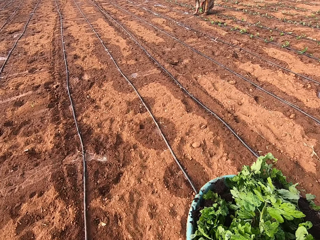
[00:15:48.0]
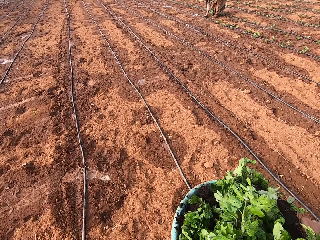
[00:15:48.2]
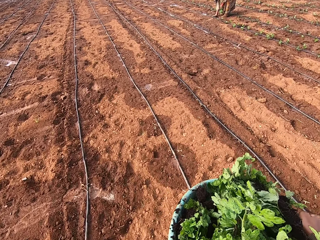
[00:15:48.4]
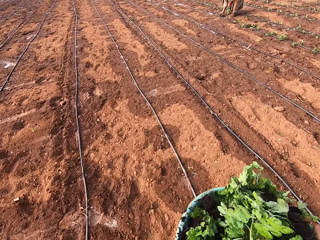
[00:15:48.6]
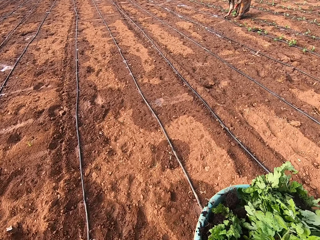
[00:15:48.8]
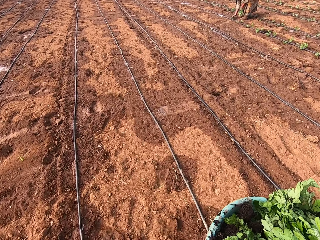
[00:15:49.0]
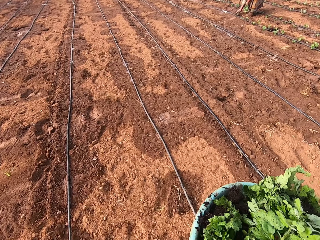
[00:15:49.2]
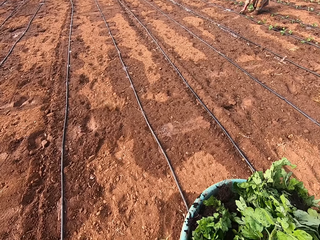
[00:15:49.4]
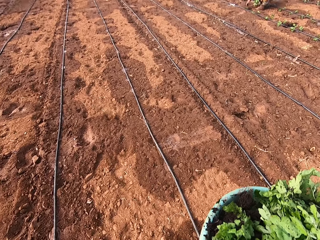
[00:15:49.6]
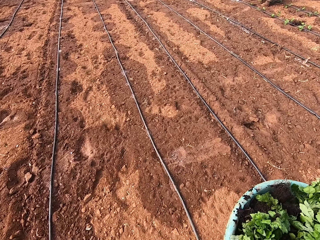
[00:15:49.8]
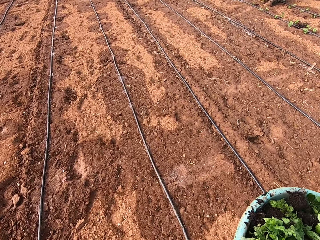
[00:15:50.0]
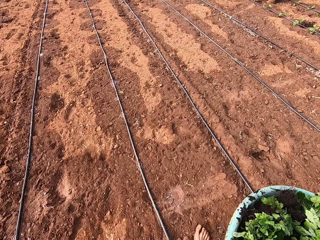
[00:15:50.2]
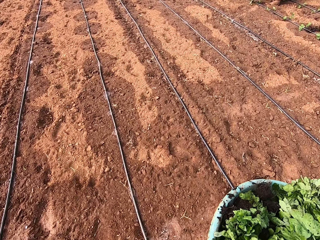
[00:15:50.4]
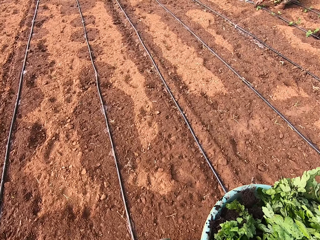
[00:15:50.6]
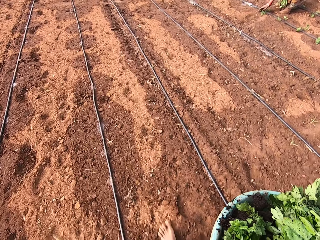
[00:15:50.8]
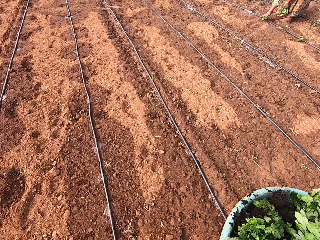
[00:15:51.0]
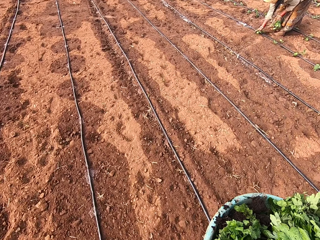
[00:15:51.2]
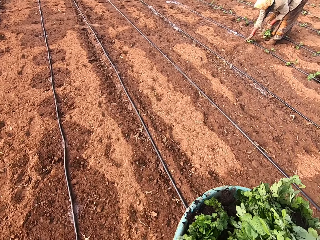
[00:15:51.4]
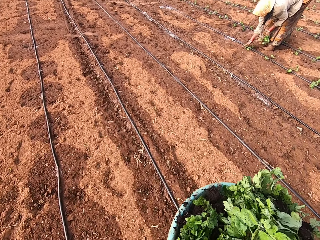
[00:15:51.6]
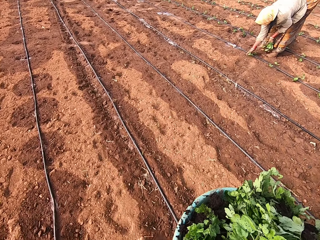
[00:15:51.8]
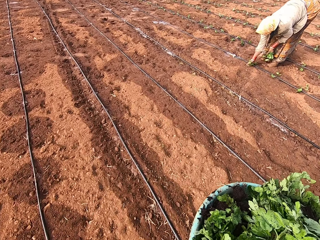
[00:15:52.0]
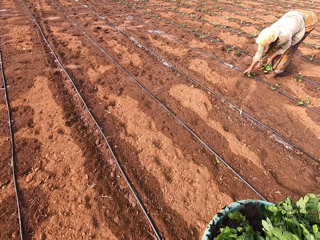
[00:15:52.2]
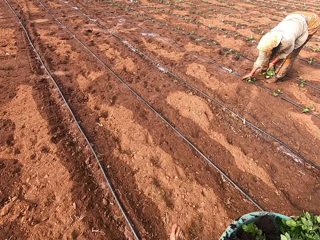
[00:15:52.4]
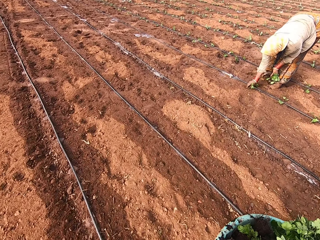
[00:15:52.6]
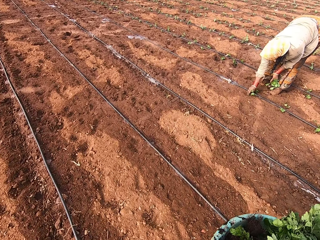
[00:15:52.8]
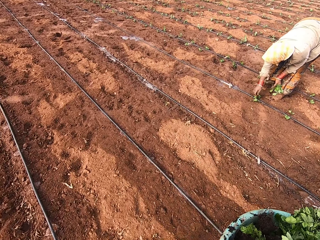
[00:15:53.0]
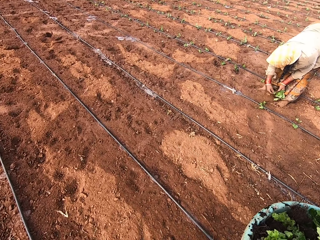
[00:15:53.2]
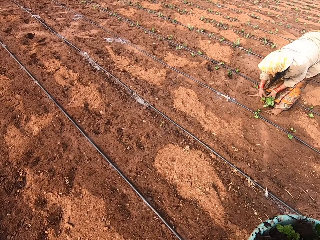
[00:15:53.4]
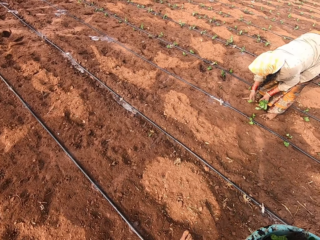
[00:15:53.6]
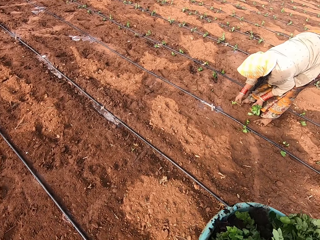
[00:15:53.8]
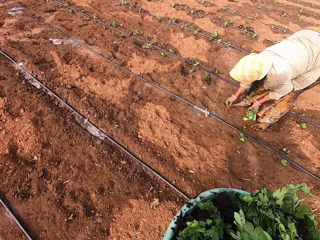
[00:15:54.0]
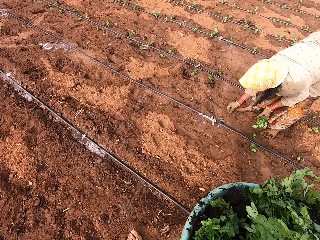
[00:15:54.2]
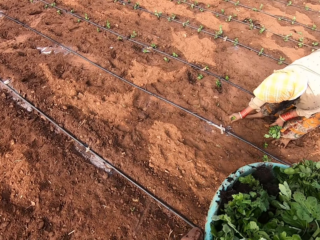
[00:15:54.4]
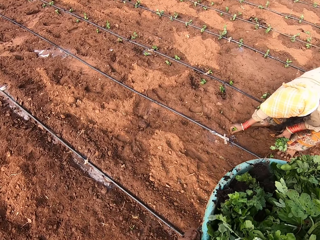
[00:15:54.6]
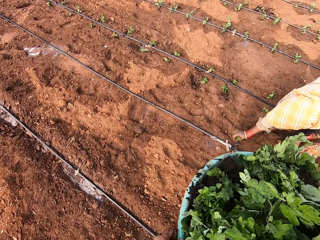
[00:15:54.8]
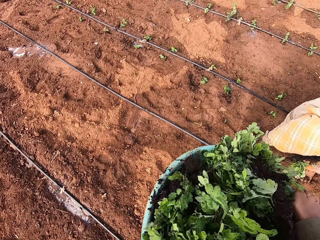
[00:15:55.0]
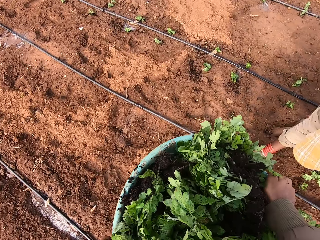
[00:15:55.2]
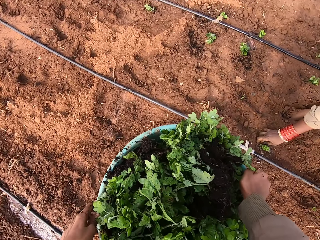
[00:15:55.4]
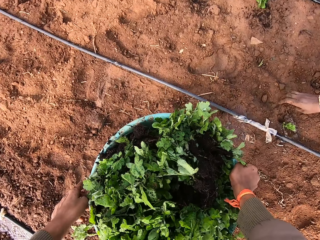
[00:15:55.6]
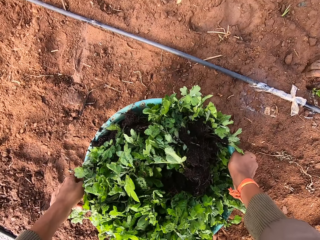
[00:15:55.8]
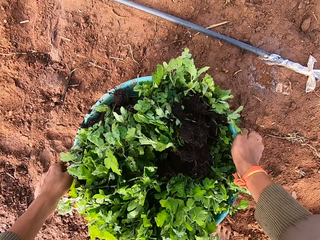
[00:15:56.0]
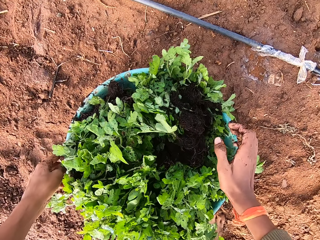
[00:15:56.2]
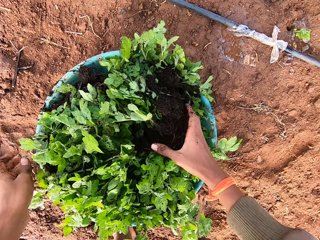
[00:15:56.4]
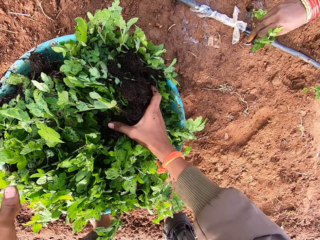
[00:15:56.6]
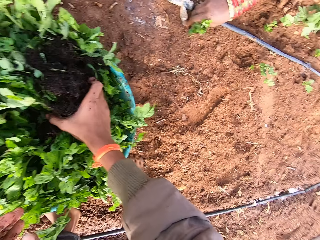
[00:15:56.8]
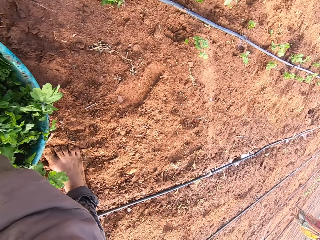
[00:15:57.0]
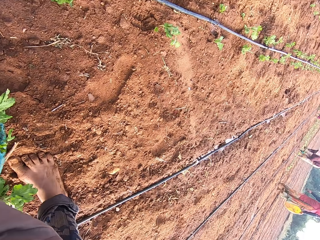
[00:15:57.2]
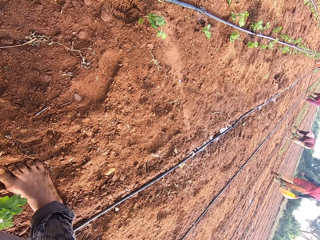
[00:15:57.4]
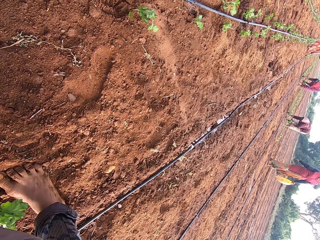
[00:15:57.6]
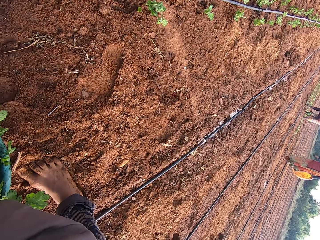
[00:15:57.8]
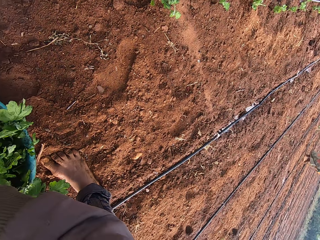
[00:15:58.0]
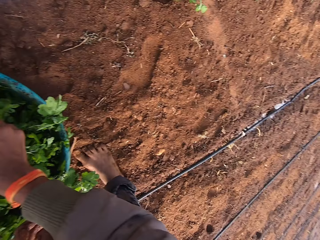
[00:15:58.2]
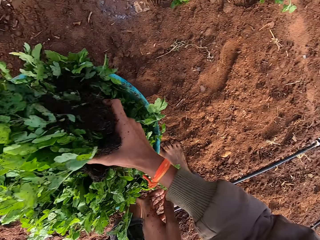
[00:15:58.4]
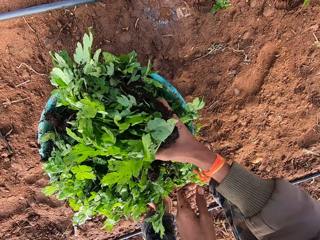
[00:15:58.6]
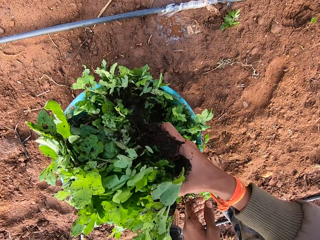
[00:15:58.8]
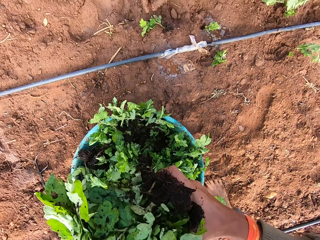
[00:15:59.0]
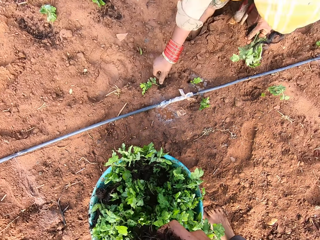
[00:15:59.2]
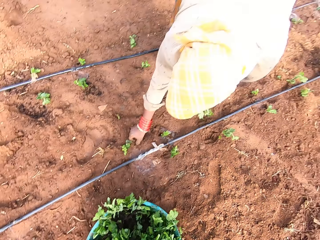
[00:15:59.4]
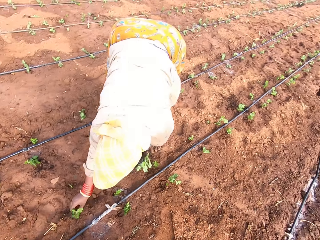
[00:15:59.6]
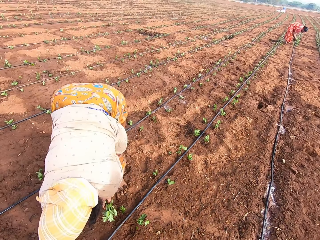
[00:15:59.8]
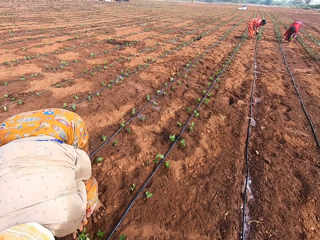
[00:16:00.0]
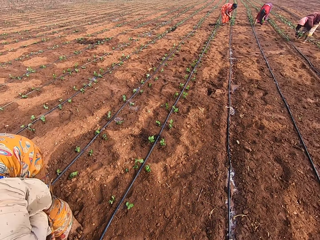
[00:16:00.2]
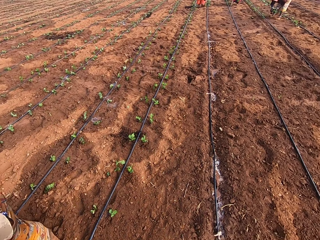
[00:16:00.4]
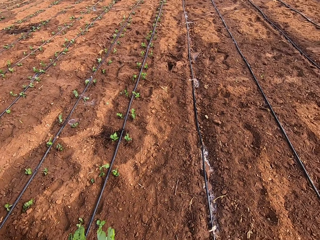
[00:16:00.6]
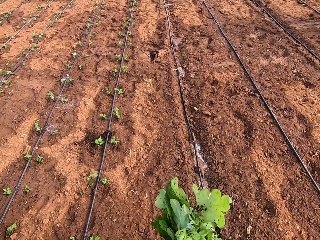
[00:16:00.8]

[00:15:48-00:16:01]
A woman plants some plant on the farmland. The camera wearer converses with the woman. He drops the bluish bowl on the farmland. He picks some plant from the bluish bowl on the ground with his right hand.

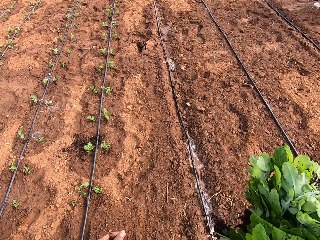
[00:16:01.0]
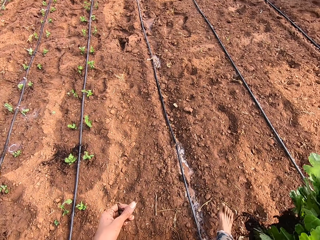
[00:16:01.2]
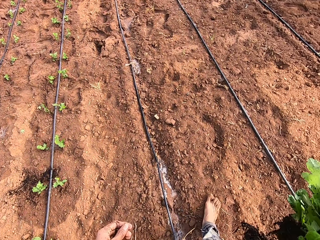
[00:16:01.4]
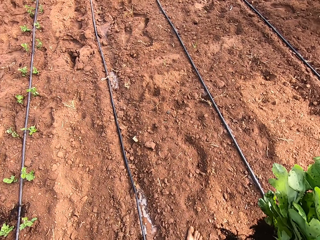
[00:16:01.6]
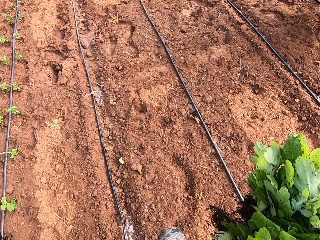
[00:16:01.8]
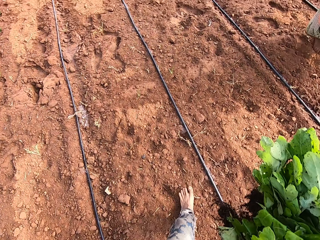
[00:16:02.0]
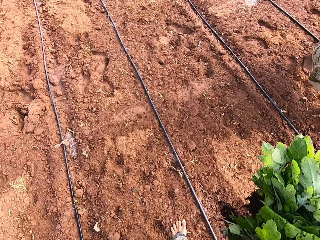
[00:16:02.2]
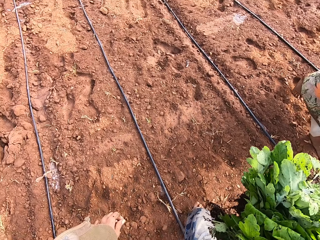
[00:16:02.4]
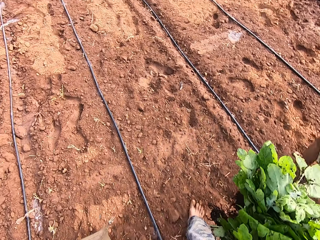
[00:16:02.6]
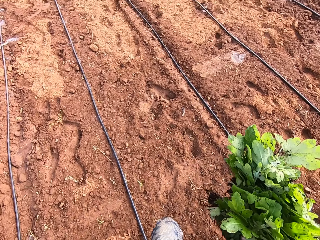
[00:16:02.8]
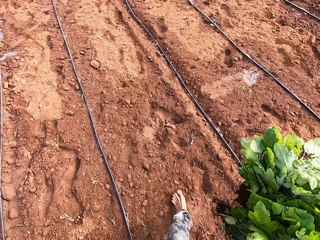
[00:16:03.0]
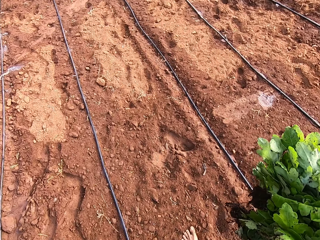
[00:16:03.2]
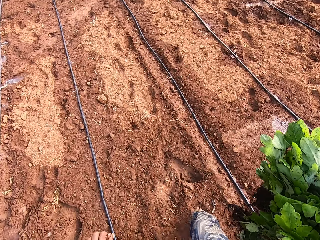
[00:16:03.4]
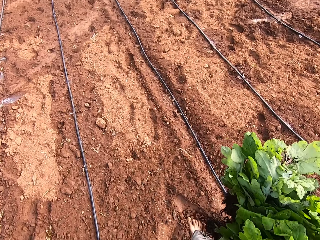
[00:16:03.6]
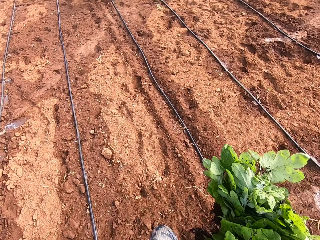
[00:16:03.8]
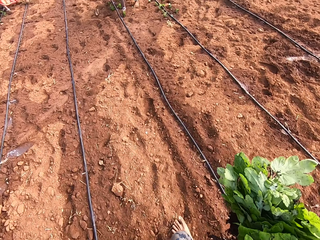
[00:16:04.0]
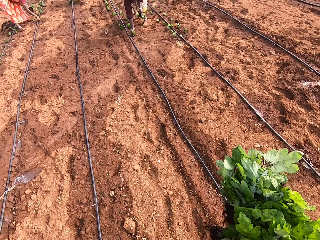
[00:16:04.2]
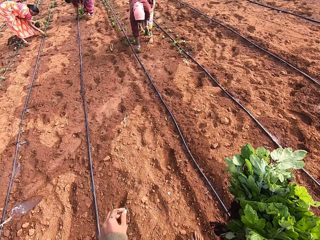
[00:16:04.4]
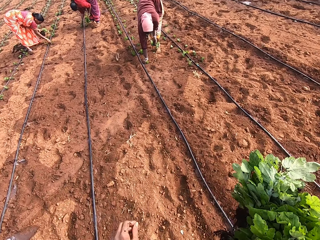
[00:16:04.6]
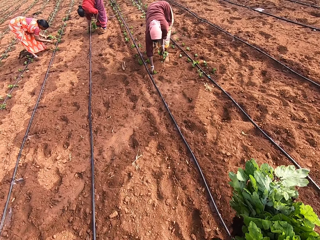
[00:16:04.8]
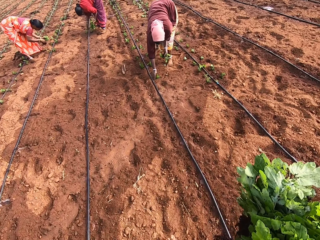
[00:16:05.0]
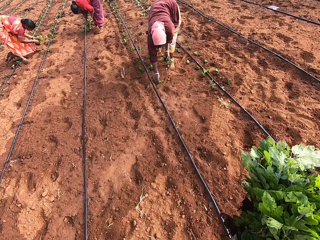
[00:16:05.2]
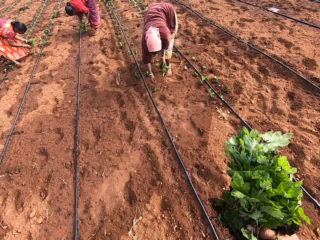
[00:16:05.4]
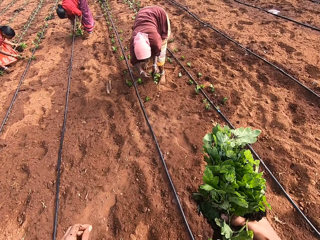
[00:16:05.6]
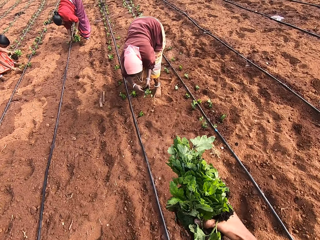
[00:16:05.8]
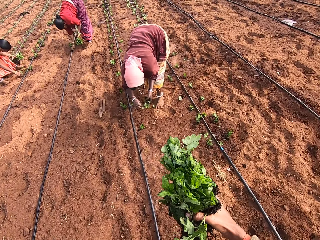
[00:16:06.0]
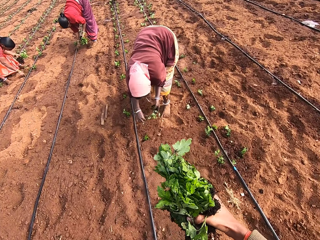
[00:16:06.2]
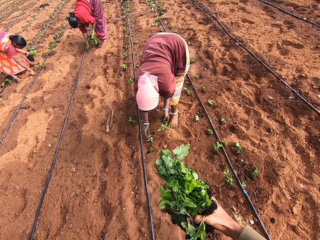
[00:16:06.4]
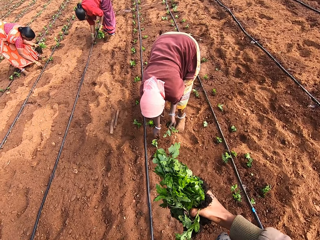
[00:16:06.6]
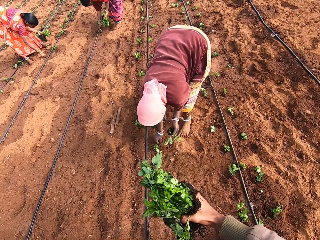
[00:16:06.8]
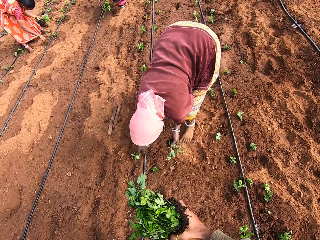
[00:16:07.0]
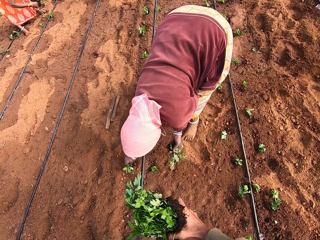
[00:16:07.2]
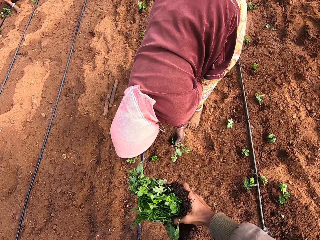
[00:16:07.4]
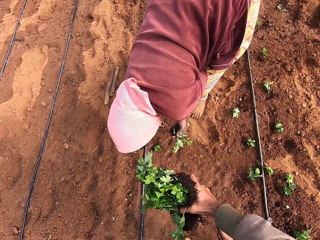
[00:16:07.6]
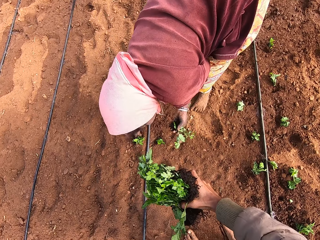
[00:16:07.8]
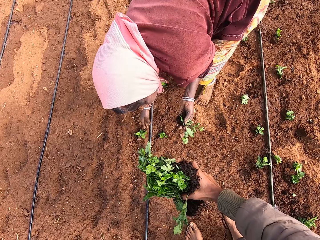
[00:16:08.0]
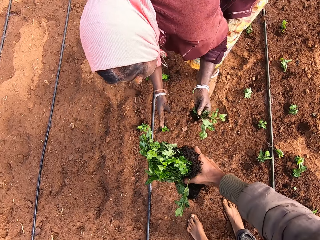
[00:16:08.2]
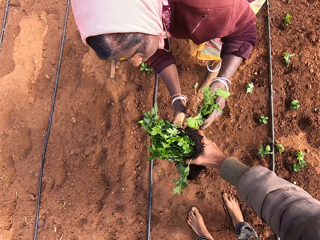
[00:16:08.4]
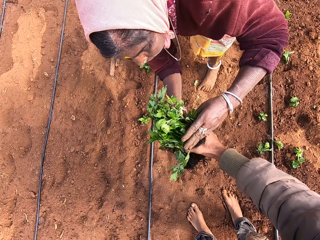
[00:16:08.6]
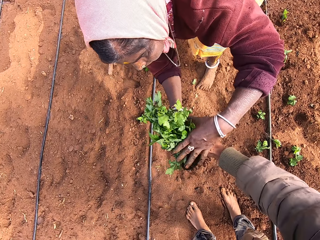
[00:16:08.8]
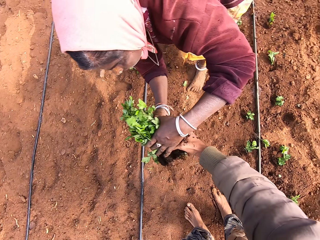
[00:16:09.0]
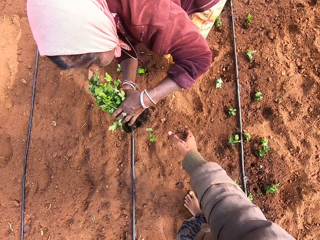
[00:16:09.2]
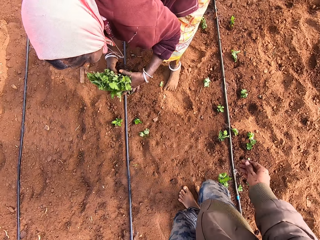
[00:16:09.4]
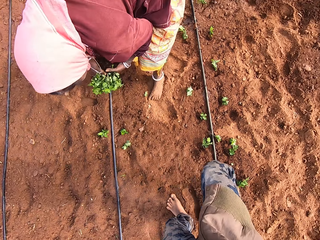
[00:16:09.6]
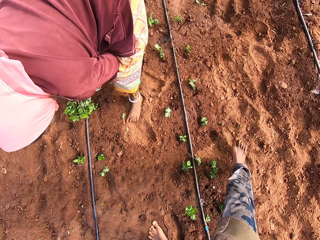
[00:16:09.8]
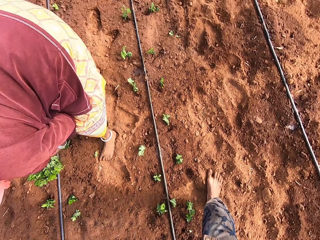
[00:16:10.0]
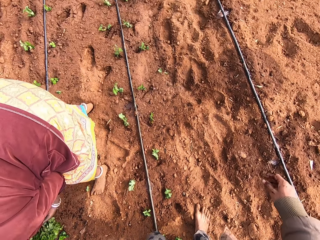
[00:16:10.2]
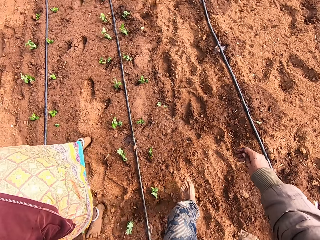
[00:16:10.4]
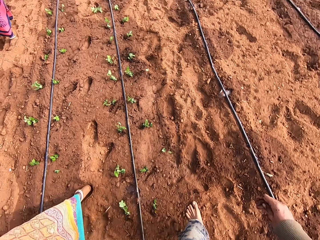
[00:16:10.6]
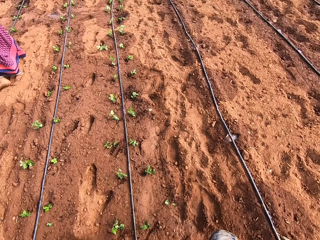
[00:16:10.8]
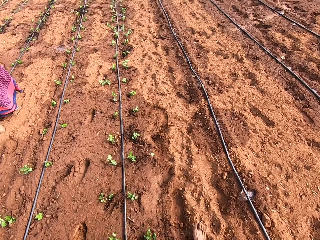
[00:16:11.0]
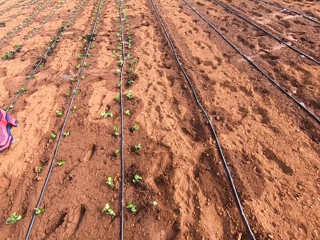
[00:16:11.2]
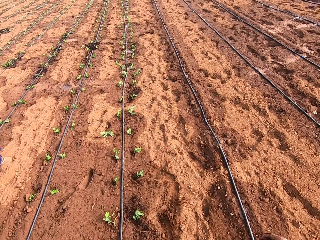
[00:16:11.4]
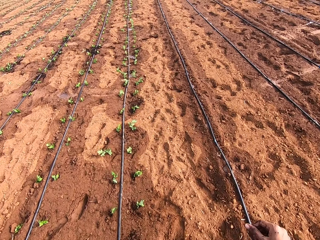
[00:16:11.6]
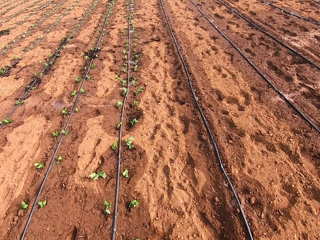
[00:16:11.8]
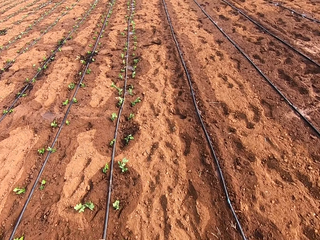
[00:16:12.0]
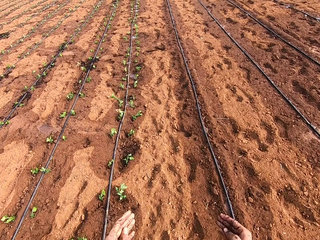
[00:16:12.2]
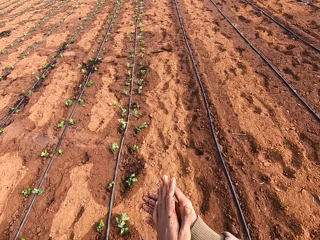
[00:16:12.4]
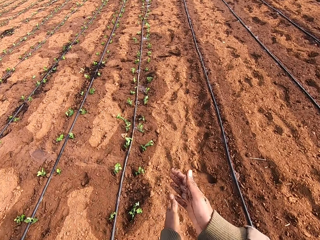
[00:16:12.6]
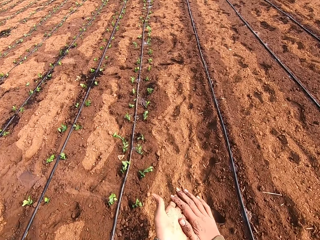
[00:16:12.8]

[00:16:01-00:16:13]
The camera wearer walks in the field. He talks with a man. He walks in the field. He gives a woman the plants with his right hand. The woman picks the plants. The camera wearer walks in the field. He dusts his hands together.
